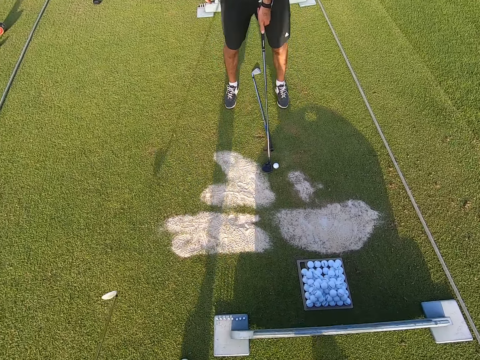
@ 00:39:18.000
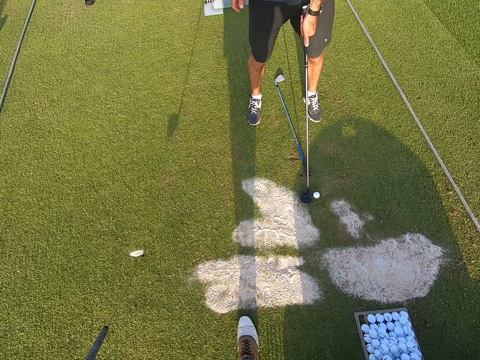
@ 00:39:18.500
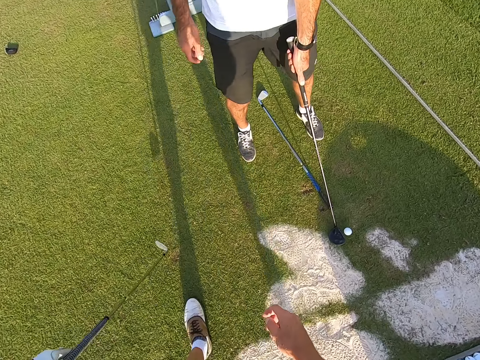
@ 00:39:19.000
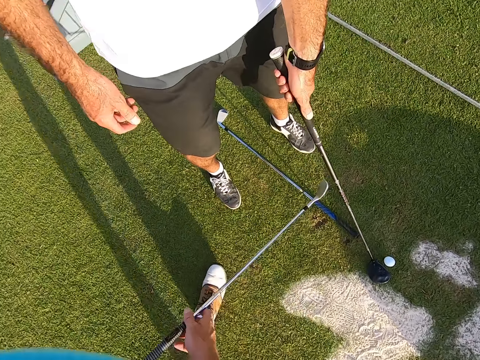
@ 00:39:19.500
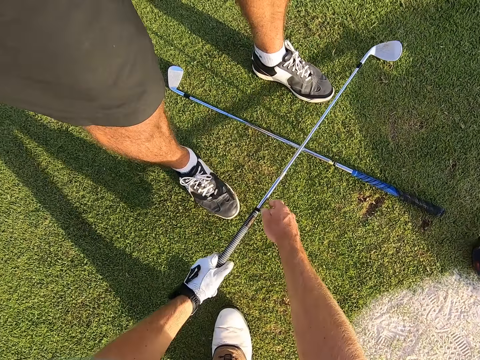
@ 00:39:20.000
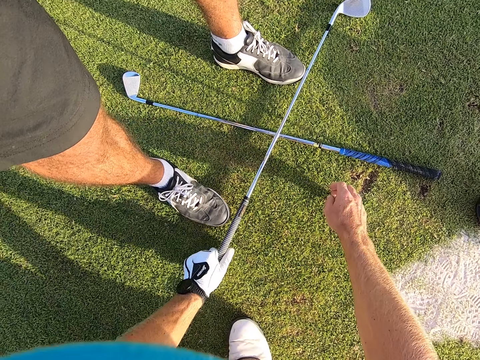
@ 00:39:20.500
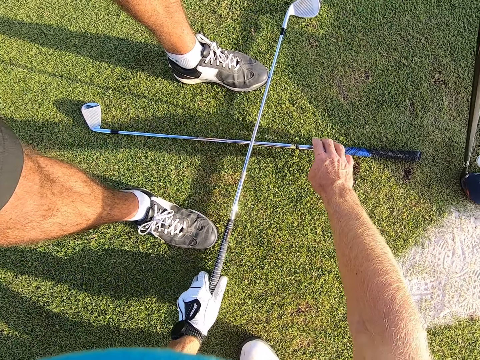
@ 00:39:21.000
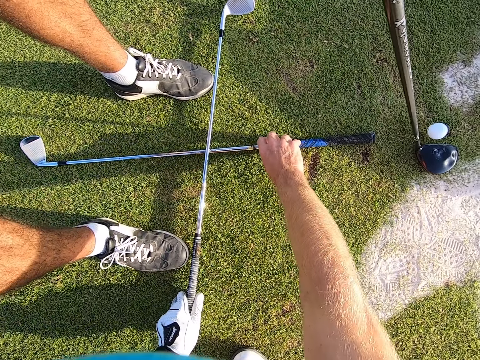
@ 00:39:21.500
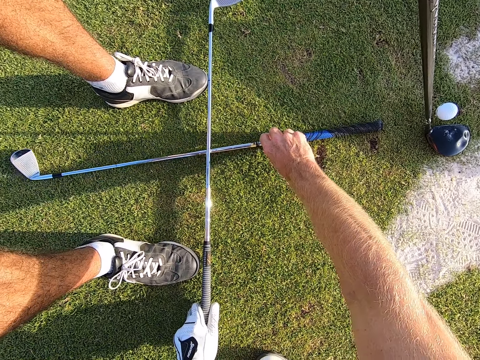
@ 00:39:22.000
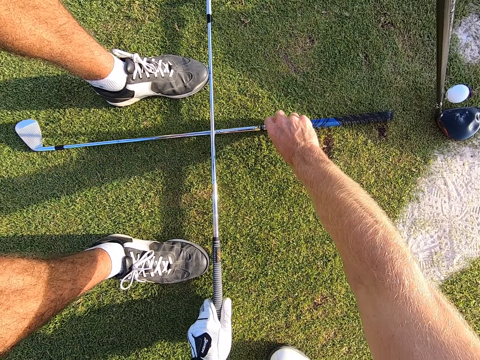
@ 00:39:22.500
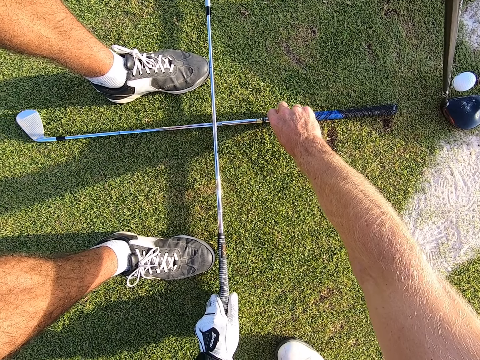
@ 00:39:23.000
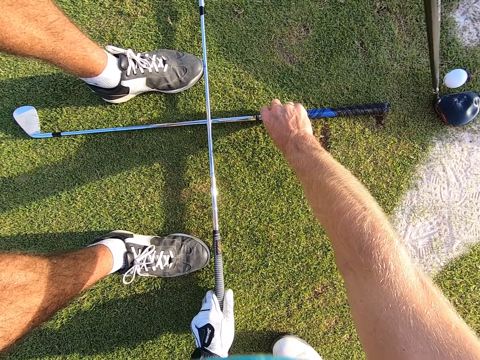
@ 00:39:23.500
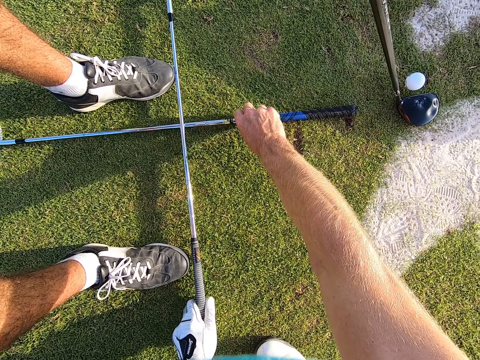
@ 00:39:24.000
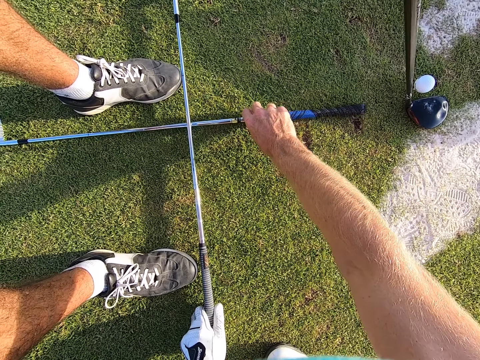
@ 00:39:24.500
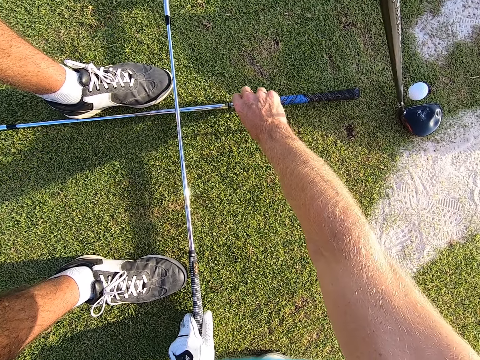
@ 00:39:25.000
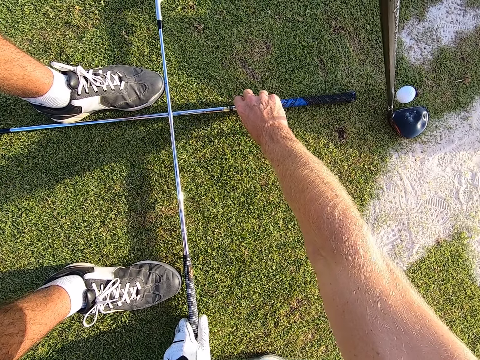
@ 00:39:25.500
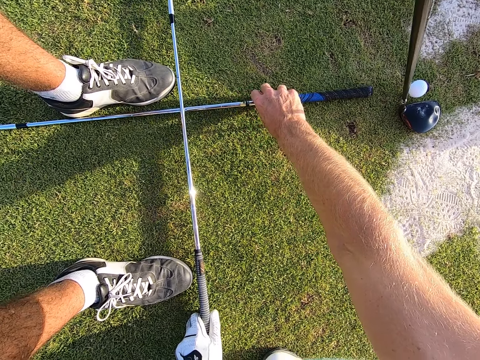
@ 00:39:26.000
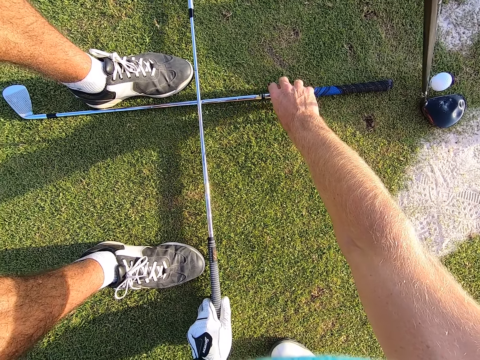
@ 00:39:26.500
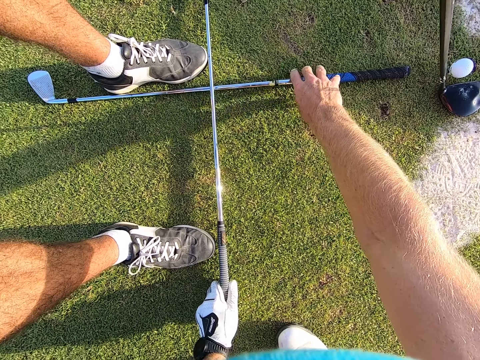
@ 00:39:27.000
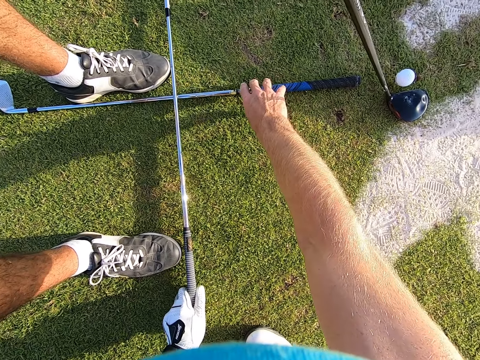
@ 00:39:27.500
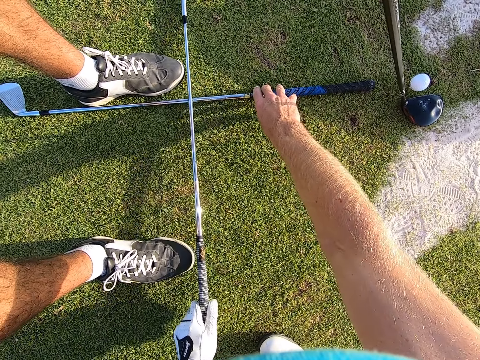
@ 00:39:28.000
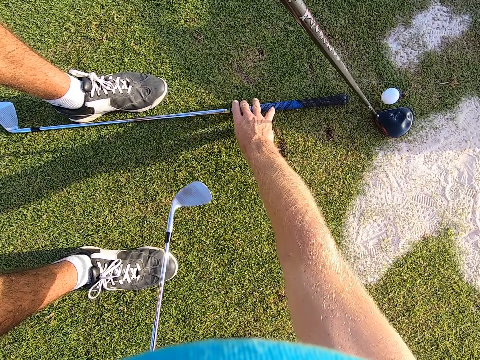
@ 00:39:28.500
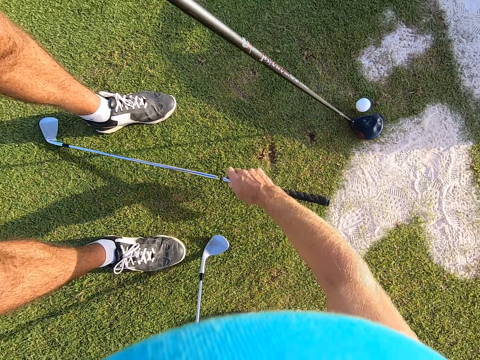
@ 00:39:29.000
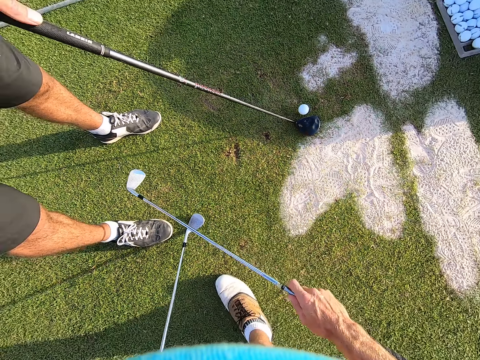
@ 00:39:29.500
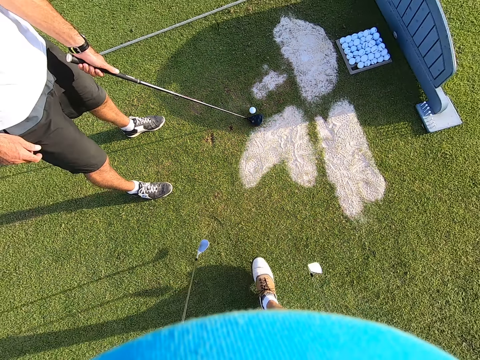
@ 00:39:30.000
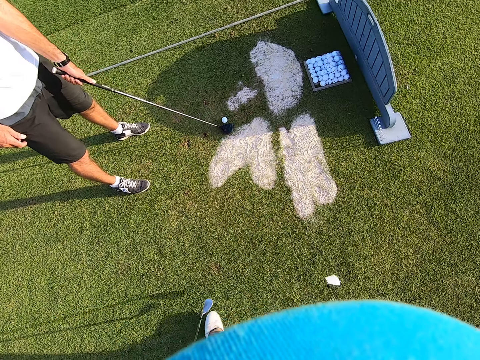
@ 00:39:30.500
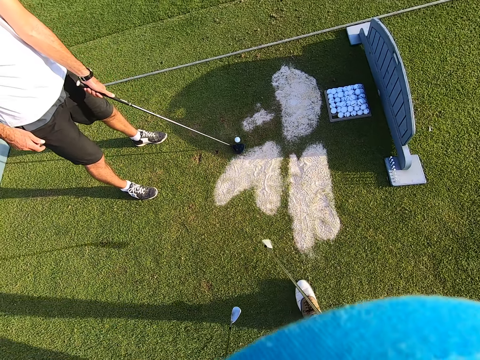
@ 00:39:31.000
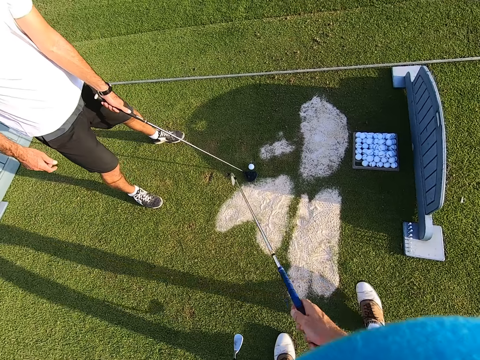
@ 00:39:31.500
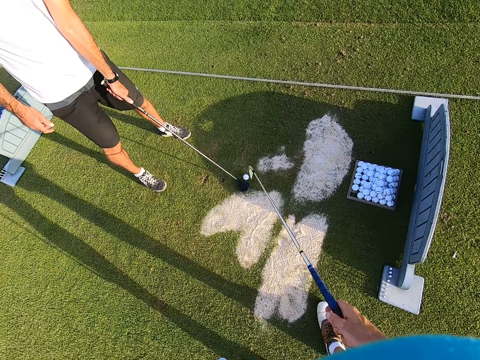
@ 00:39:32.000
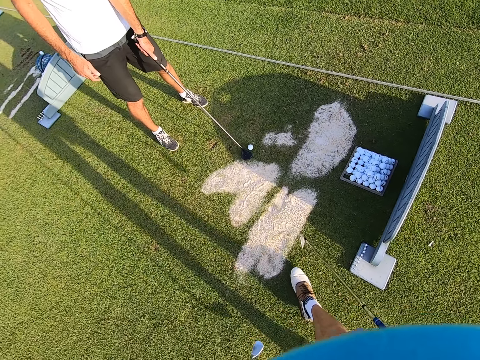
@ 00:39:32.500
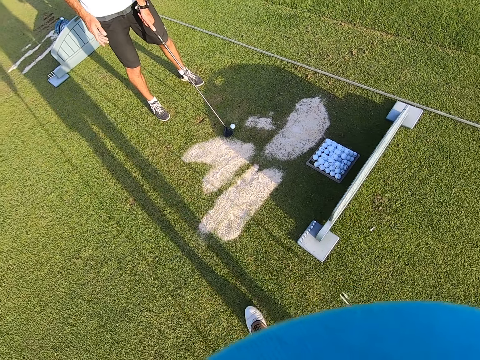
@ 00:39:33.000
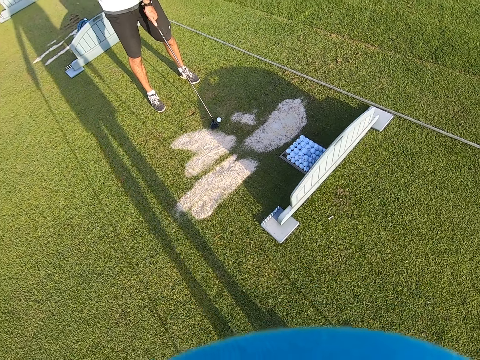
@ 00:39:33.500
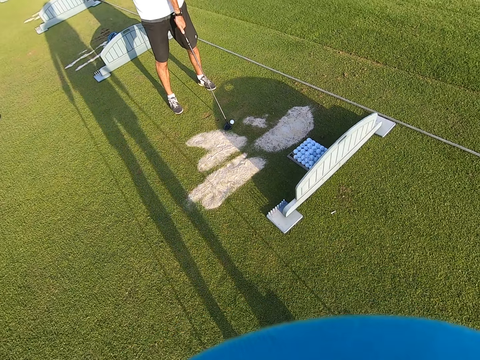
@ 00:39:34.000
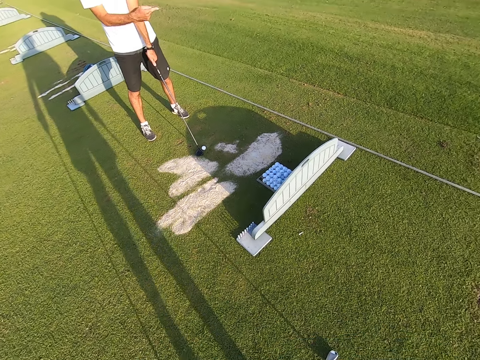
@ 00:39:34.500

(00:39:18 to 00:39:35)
The camera wearer puts the golf stick on the ground. They nip the golf stick with a hand on the ground. They move the golf stick from the ground. They pick up the golf stick from the ground. They walk around.

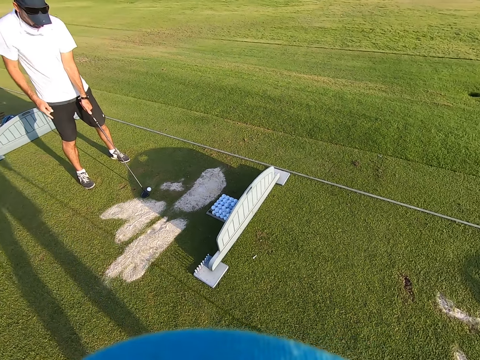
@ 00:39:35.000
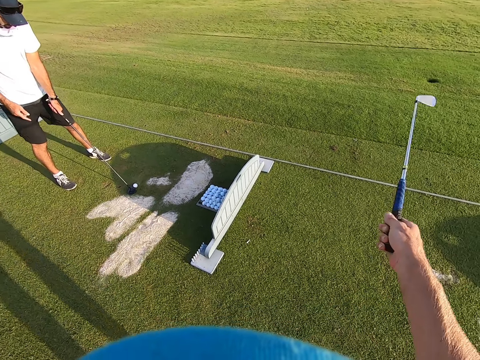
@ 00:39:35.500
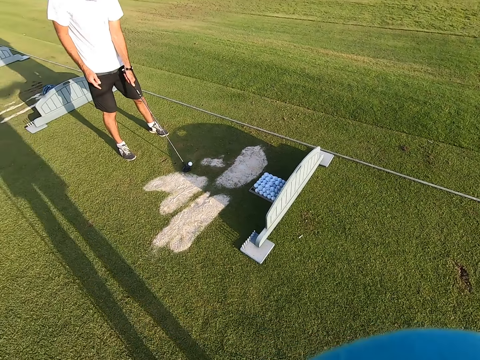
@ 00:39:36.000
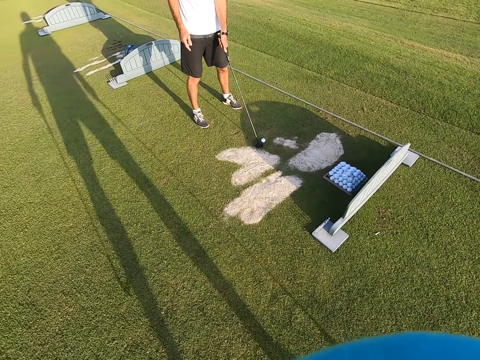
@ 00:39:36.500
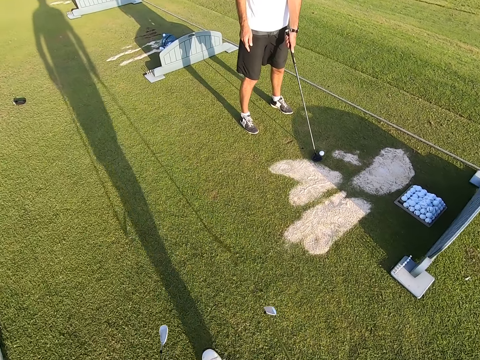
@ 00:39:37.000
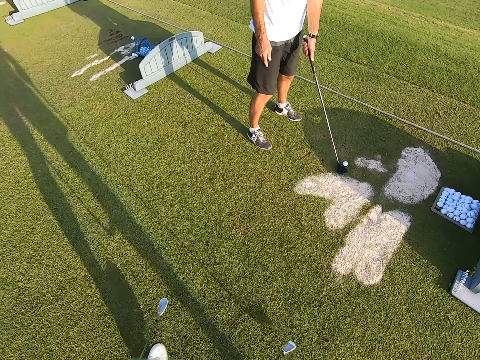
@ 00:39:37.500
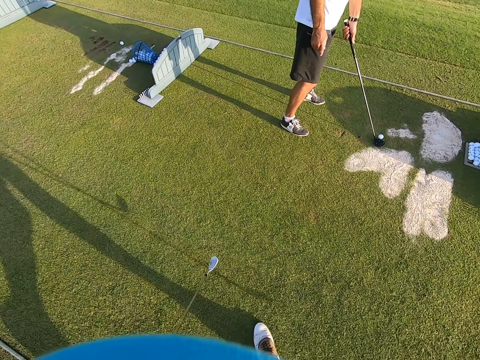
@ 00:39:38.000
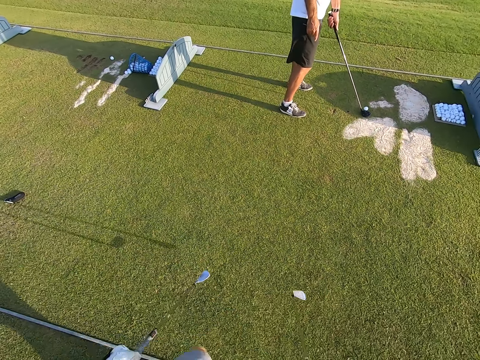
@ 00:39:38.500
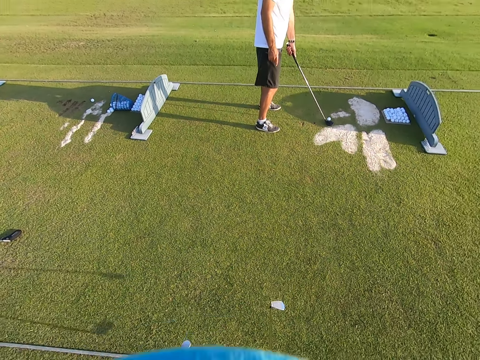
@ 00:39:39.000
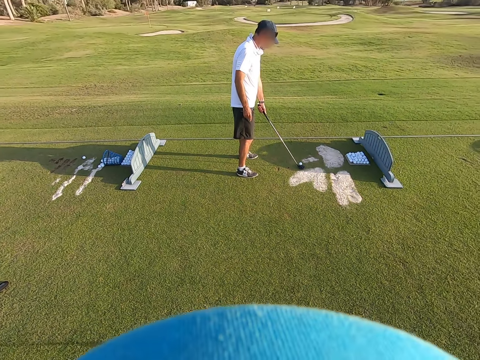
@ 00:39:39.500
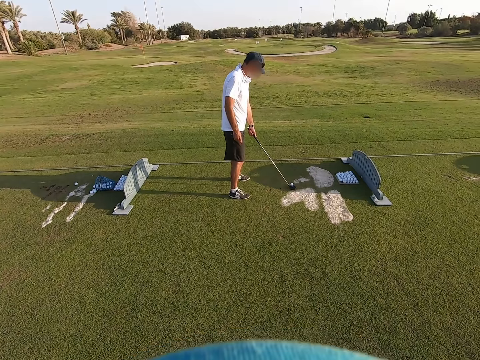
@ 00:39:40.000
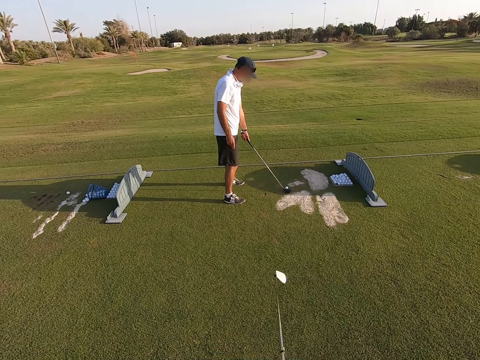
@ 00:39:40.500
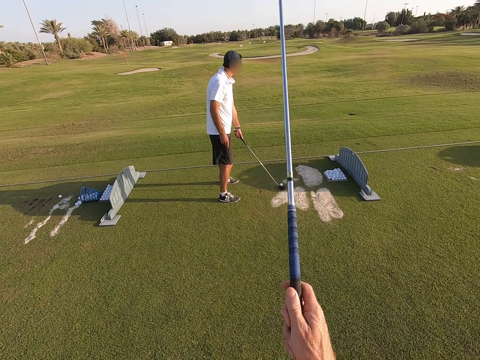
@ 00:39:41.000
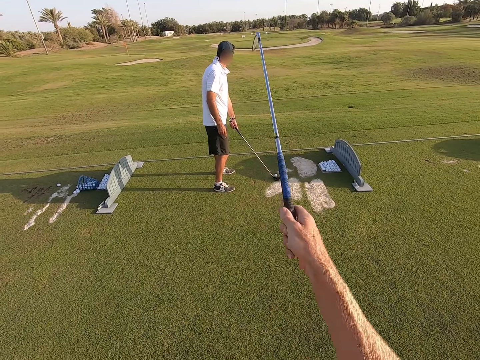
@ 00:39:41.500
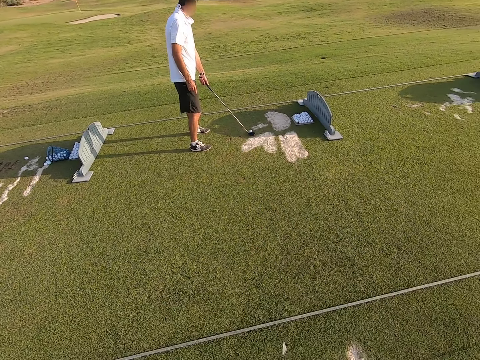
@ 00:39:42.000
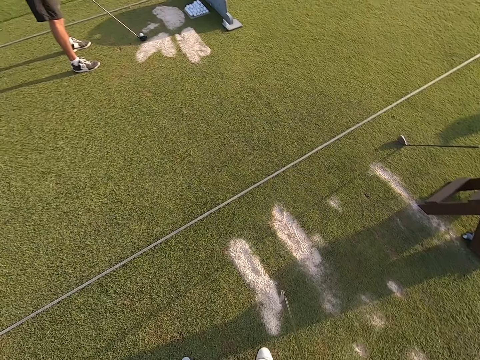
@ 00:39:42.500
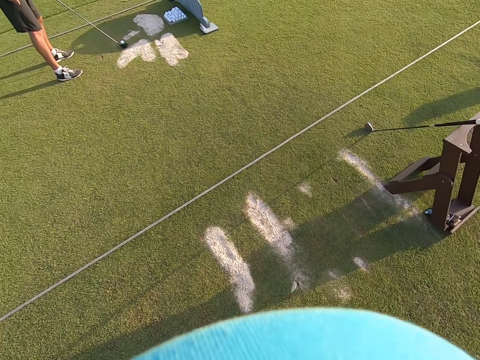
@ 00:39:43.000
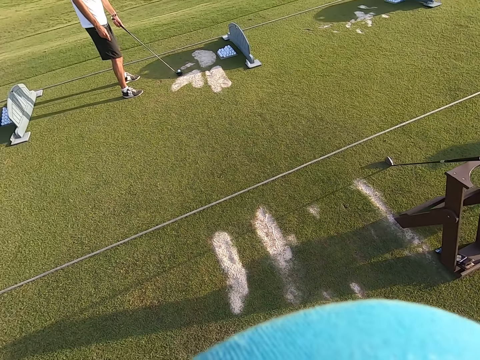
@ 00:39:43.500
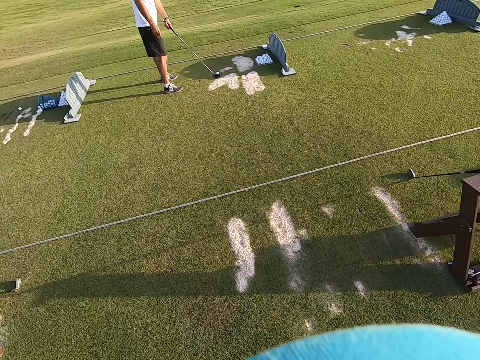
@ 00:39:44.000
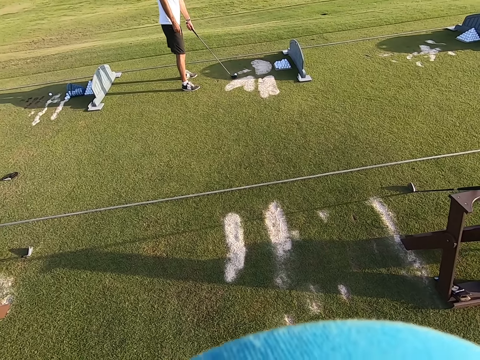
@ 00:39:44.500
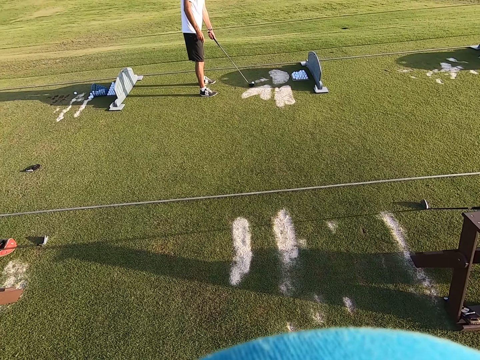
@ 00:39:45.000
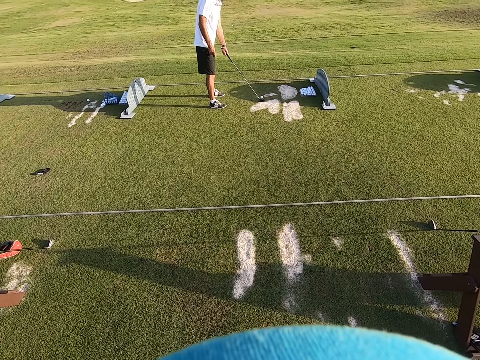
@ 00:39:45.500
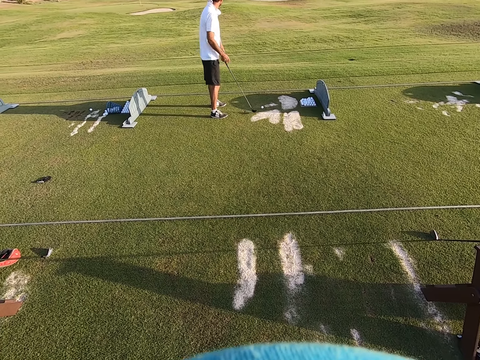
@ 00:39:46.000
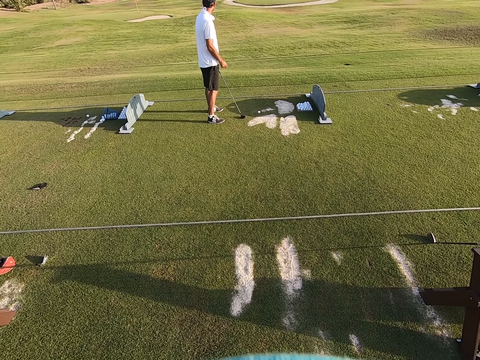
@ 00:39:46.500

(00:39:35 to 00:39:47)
The camera wearer holds the golf stick up. They look around.
